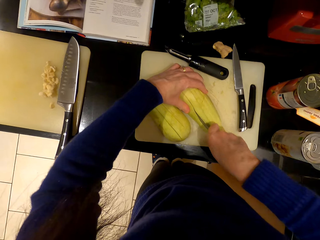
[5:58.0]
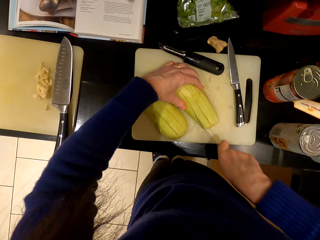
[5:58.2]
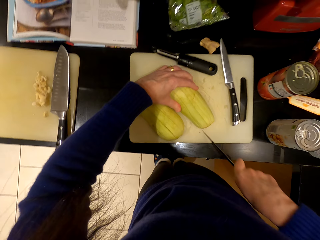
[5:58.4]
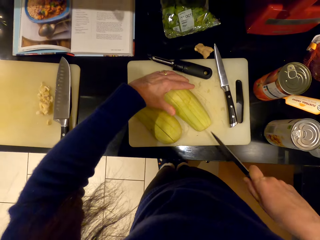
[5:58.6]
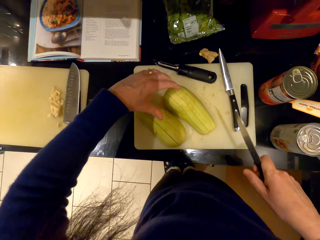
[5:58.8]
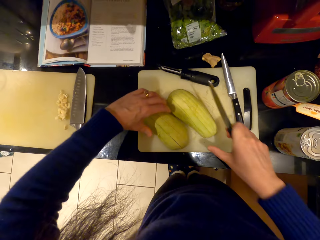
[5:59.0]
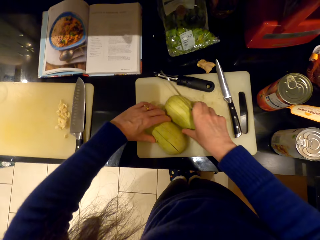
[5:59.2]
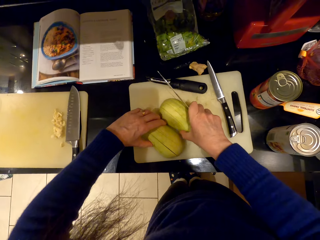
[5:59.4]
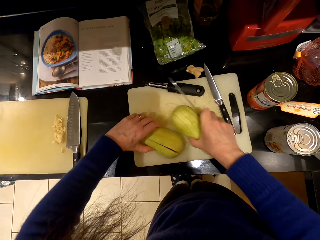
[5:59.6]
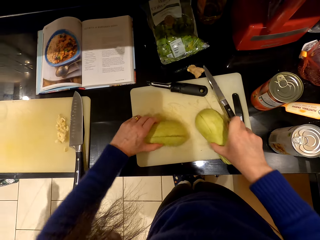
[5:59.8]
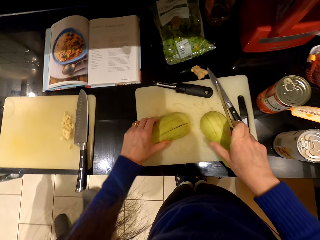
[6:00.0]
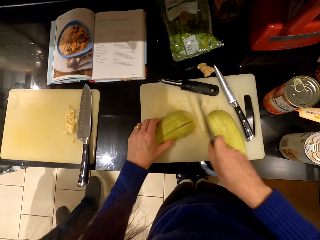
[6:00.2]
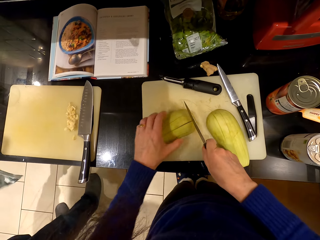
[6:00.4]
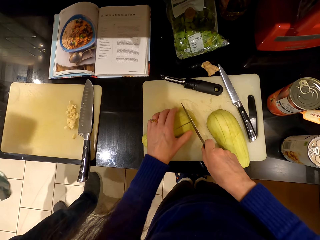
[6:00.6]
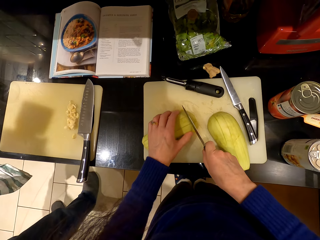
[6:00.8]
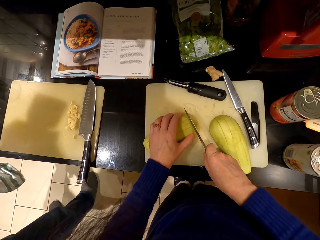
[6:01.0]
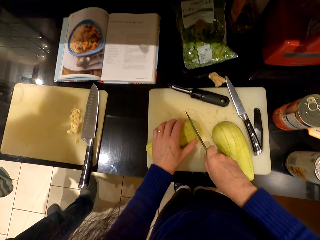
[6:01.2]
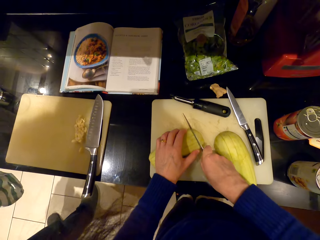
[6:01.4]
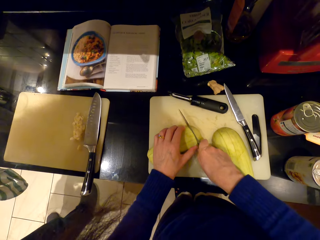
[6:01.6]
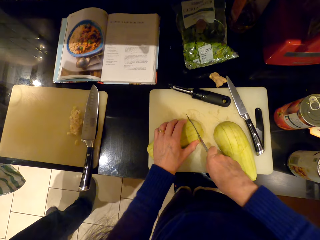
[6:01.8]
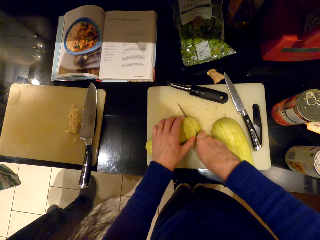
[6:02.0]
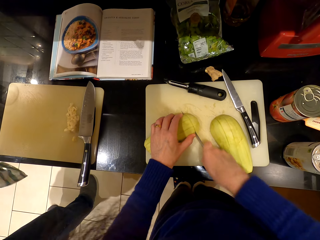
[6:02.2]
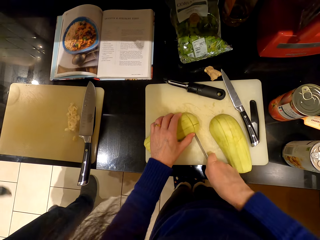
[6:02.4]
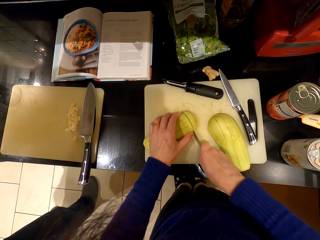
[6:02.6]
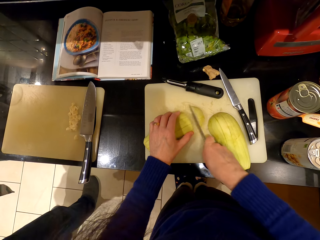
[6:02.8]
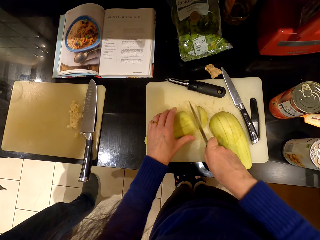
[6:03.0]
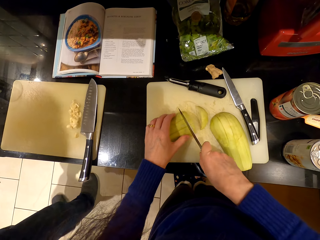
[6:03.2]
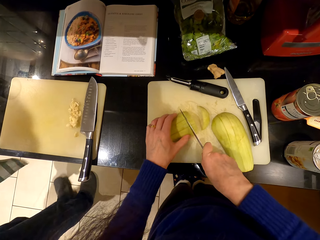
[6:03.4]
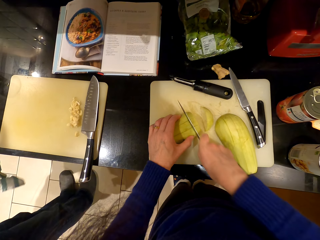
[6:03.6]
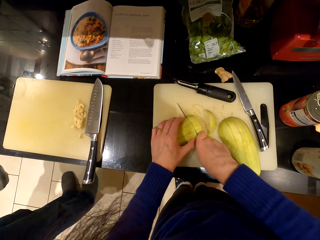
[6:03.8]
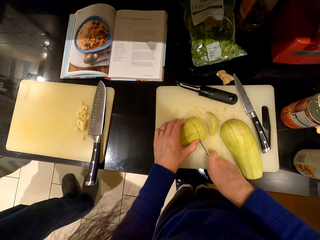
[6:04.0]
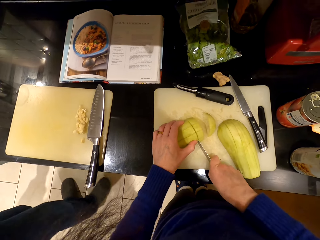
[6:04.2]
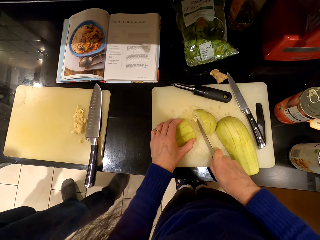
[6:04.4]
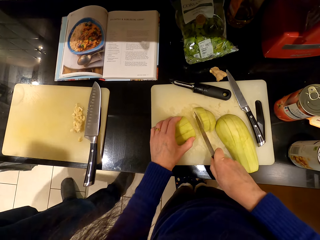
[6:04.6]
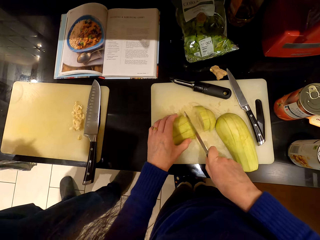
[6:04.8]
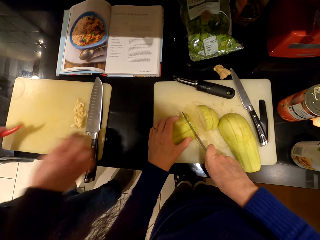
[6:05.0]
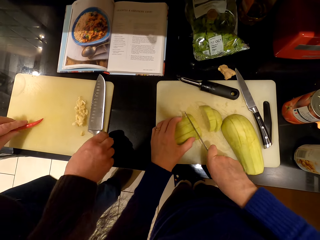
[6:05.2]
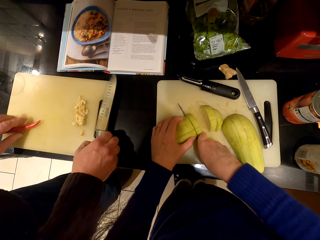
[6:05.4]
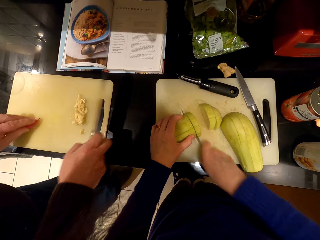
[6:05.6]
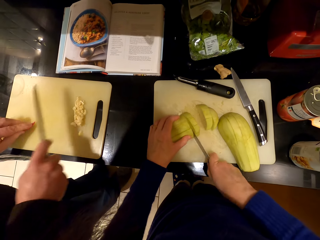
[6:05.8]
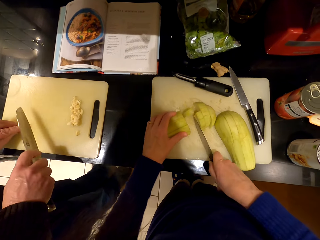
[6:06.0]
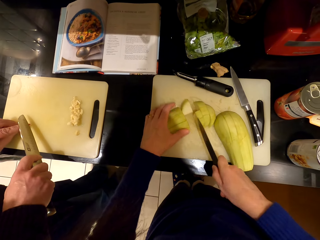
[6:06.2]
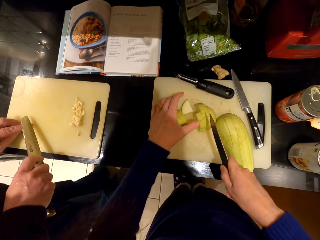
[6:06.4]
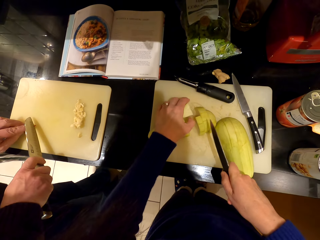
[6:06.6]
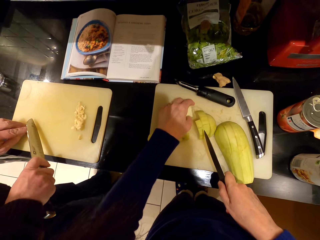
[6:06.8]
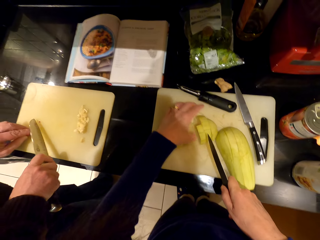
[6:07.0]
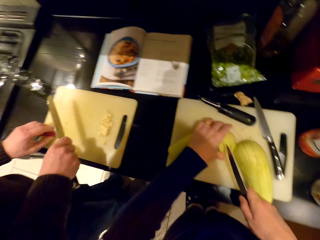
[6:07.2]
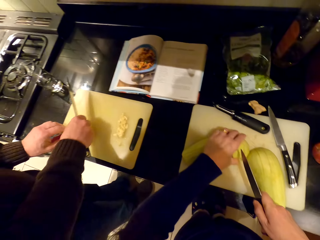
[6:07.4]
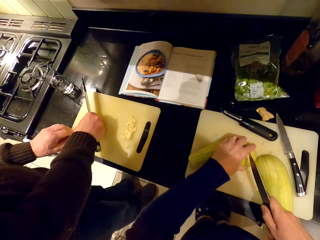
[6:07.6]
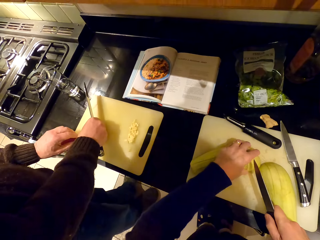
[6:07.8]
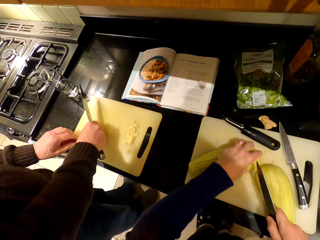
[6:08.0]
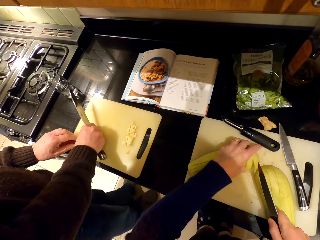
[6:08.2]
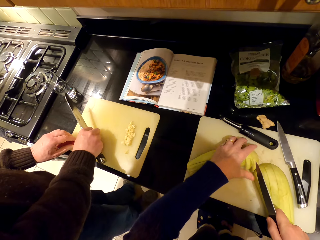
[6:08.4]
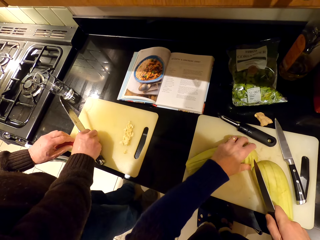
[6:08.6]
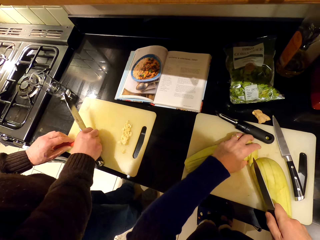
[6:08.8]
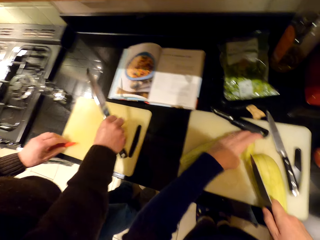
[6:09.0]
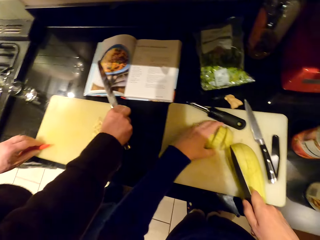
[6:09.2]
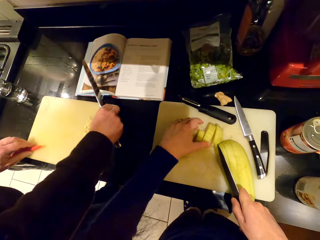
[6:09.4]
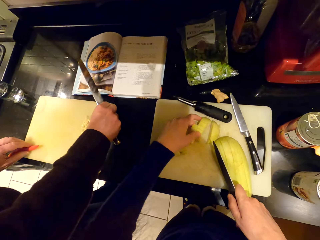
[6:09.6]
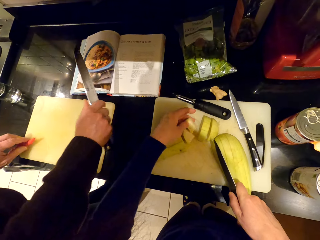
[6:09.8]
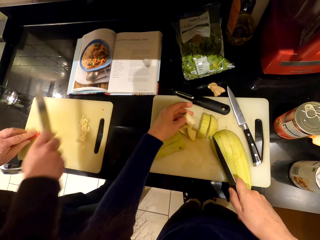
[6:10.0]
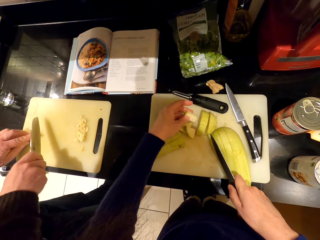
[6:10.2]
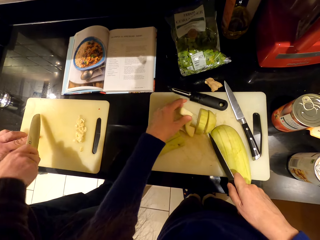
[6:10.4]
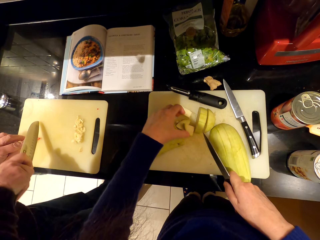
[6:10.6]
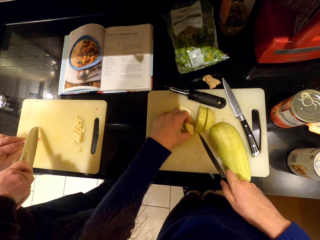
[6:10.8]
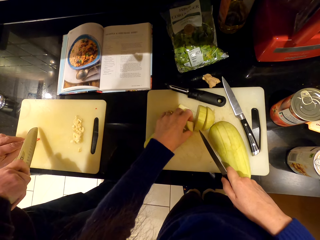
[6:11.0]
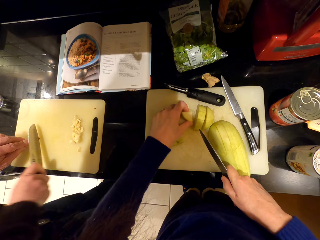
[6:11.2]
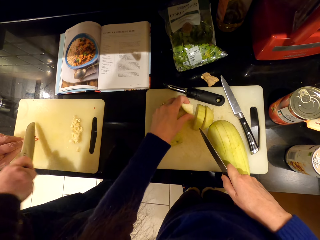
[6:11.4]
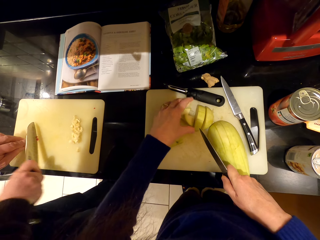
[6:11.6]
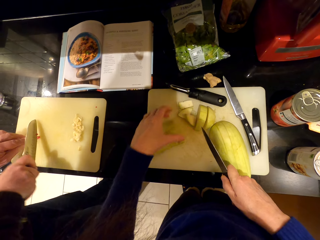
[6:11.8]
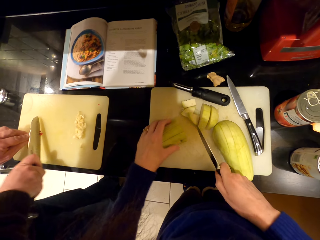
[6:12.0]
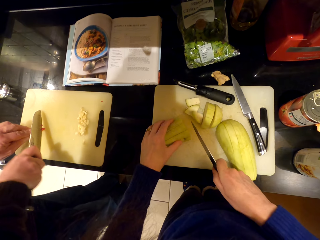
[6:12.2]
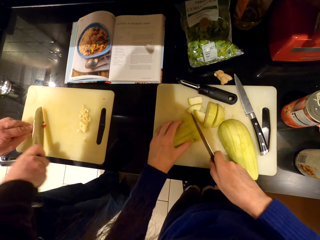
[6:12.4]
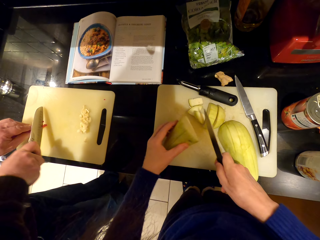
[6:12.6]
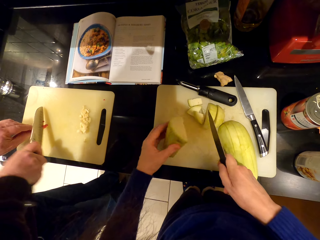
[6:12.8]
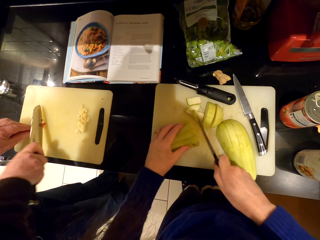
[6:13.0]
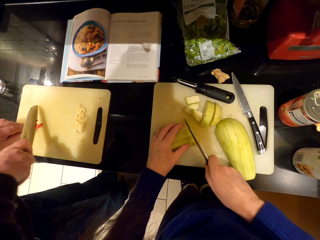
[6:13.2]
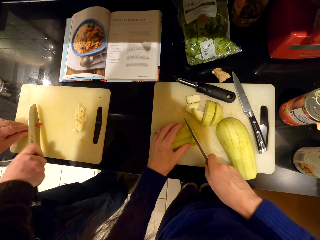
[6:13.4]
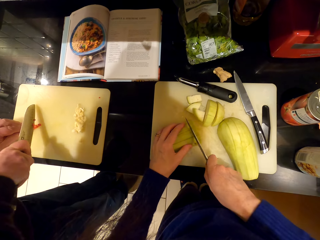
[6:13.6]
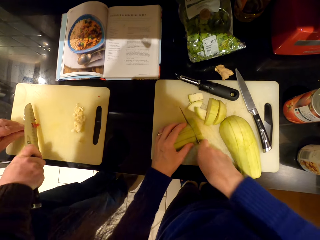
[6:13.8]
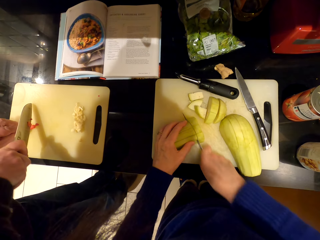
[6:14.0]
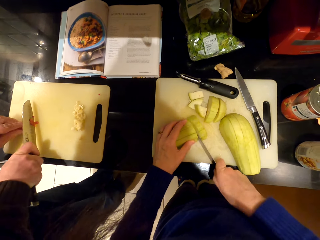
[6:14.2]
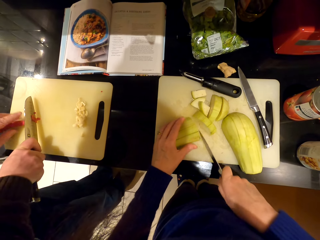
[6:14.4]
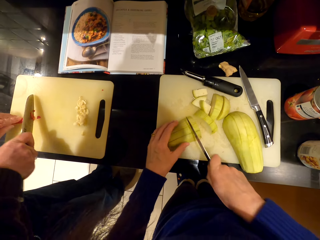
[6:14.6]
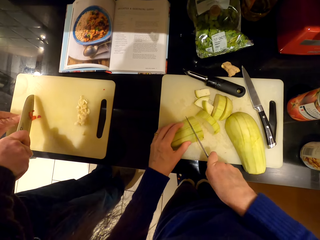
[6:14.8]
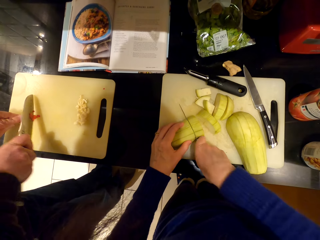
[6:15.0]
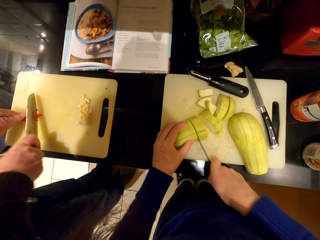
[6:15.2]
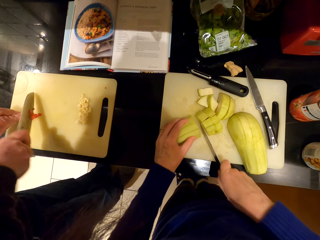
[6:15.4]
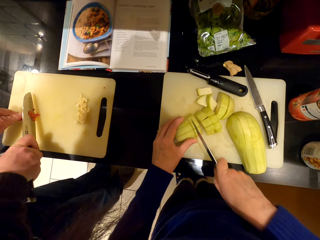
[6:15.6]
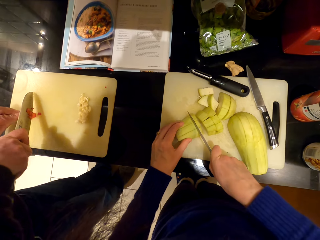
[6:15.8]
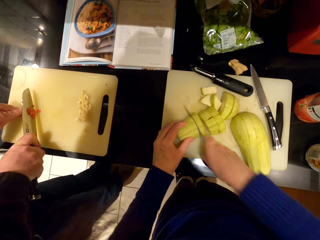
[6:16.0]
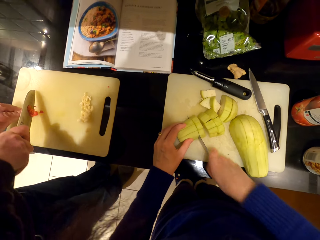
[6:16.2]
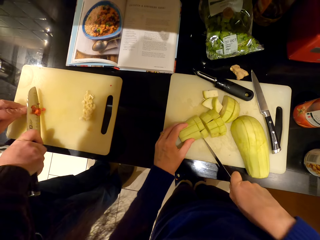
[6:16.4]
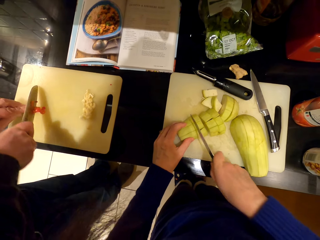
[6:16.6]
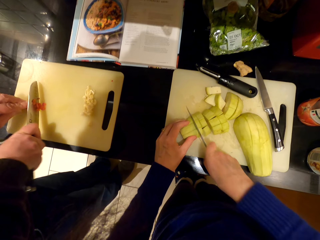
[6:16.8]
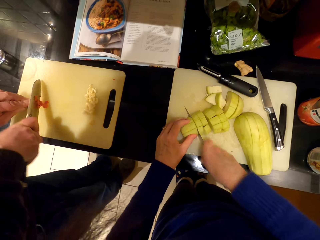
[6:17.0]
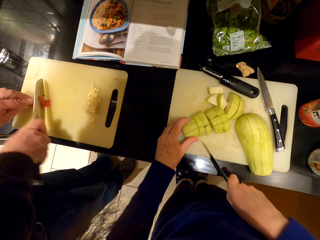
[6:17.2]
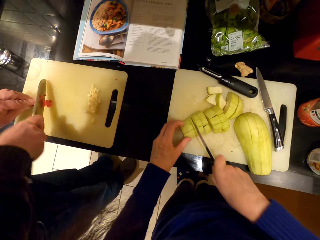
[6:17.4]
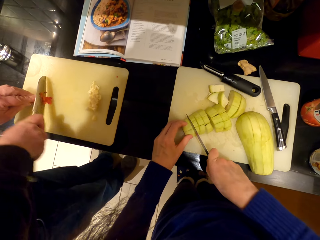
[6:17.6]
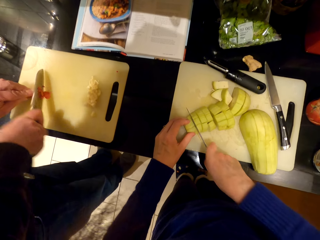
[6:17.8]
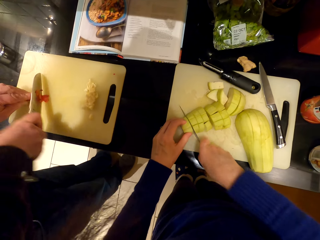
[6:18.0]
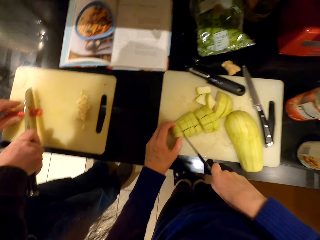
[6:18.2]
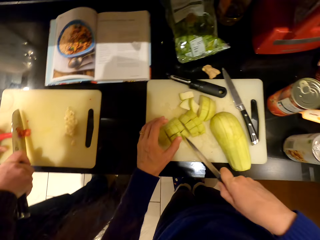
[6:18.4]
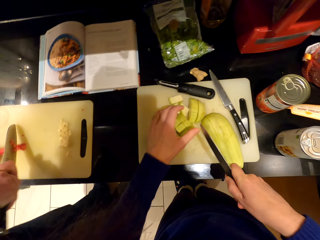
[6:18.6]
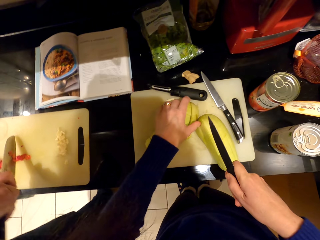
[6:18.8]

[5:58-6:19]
The camera wearer moves the eggplant. A man walks in the frame. The camera wearer chops the eggplant. The man picks up the knife. The camera wearer chops the chili. The man chops the ingredients. The camera wearer chops the eggplant.
